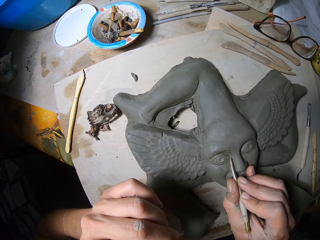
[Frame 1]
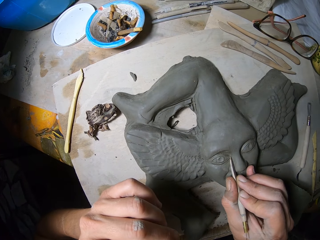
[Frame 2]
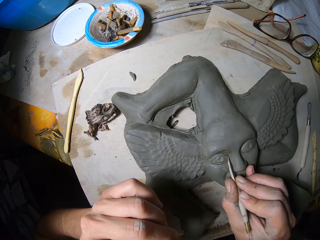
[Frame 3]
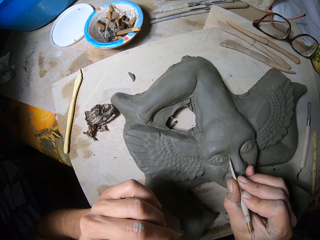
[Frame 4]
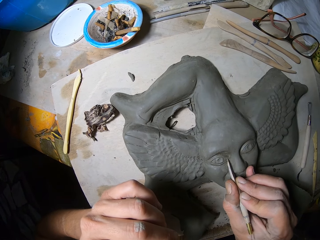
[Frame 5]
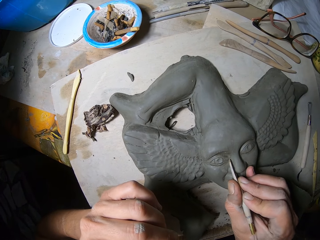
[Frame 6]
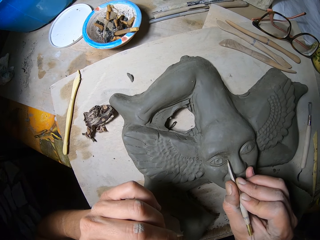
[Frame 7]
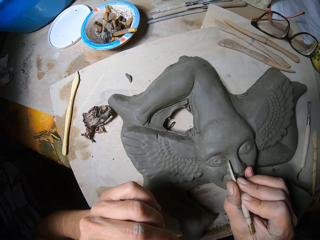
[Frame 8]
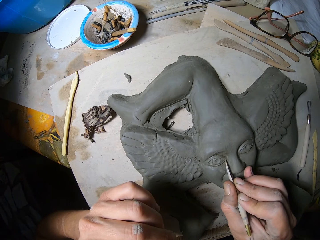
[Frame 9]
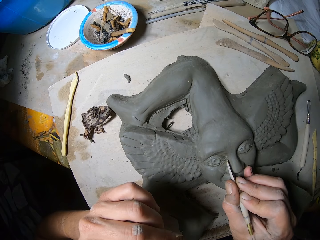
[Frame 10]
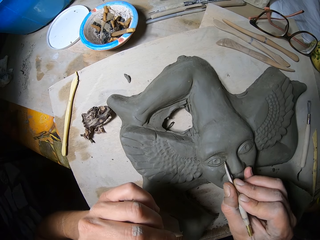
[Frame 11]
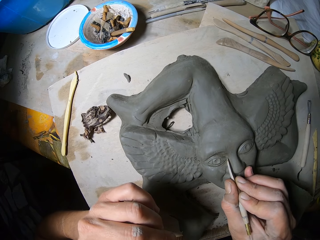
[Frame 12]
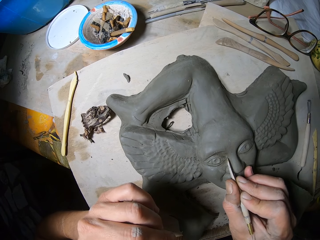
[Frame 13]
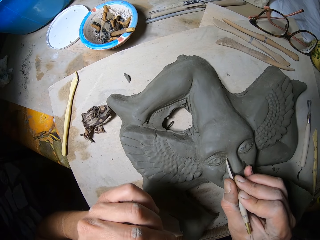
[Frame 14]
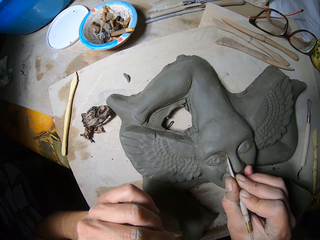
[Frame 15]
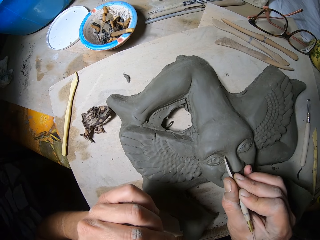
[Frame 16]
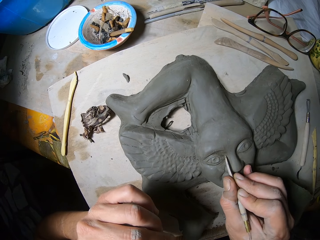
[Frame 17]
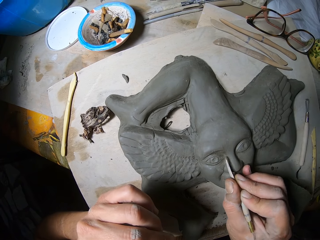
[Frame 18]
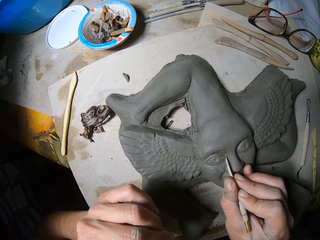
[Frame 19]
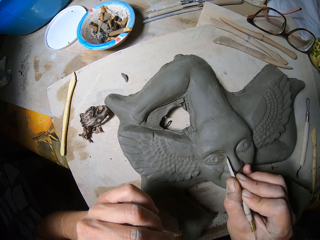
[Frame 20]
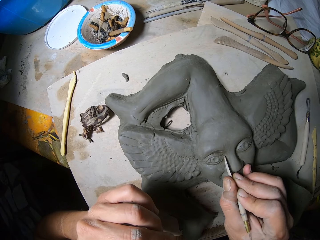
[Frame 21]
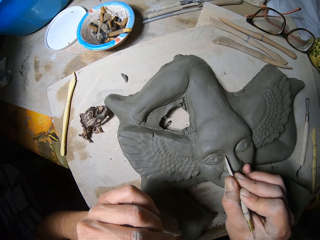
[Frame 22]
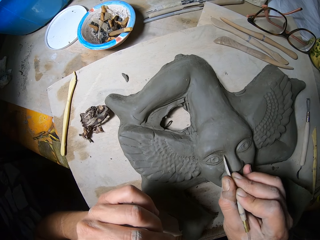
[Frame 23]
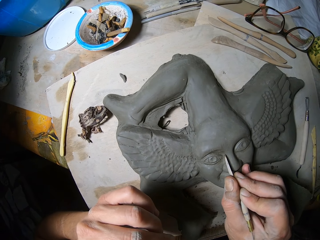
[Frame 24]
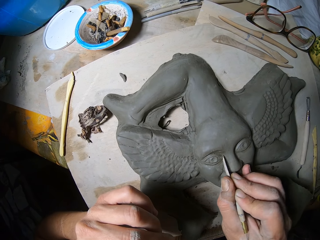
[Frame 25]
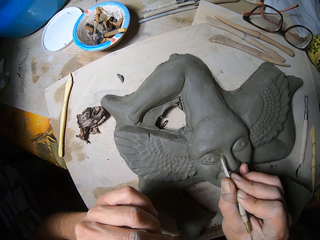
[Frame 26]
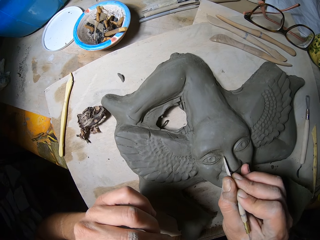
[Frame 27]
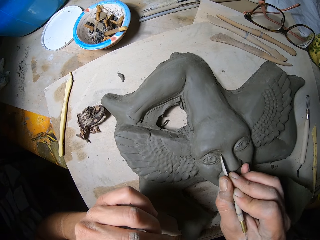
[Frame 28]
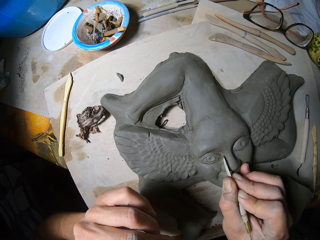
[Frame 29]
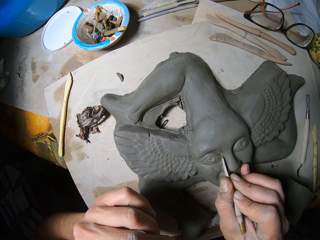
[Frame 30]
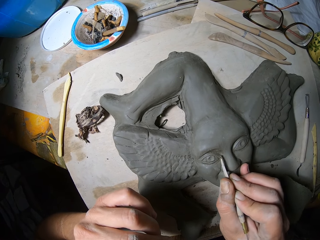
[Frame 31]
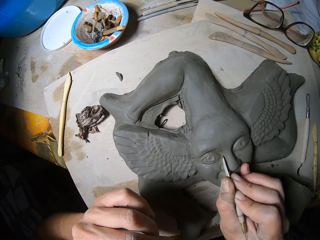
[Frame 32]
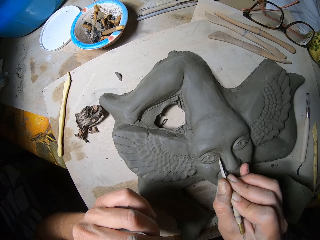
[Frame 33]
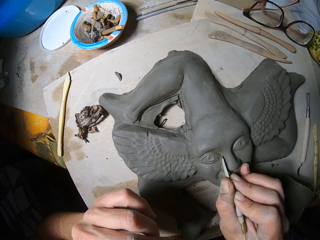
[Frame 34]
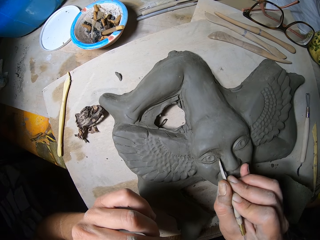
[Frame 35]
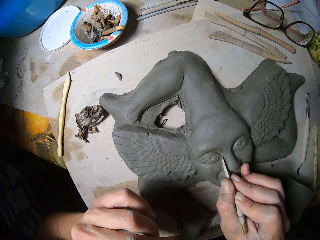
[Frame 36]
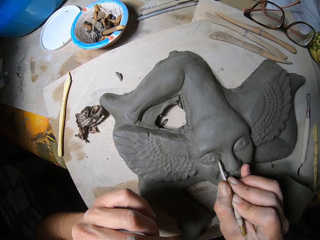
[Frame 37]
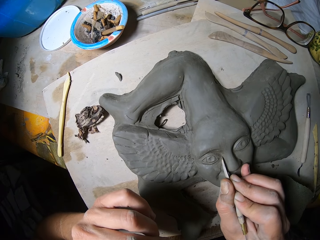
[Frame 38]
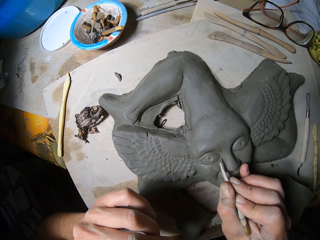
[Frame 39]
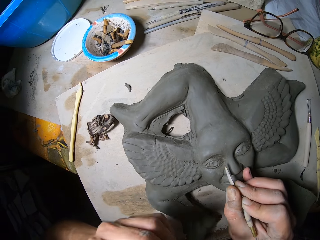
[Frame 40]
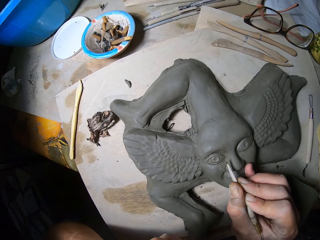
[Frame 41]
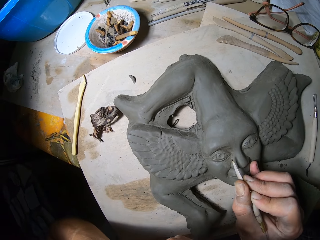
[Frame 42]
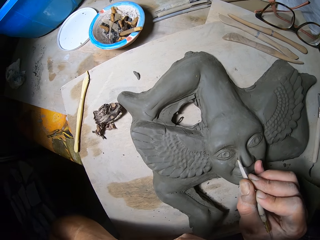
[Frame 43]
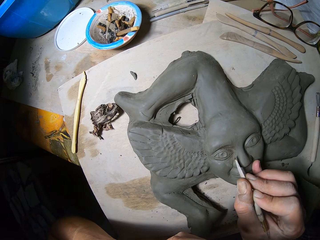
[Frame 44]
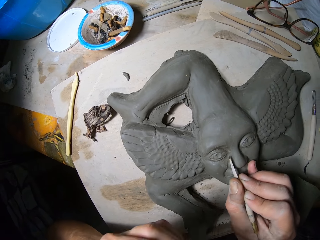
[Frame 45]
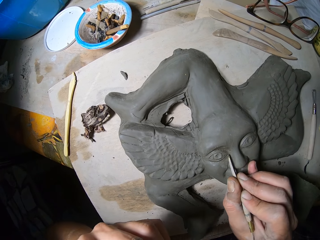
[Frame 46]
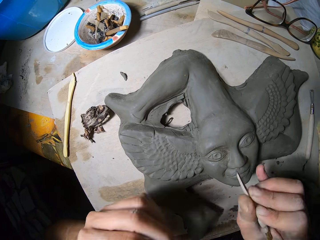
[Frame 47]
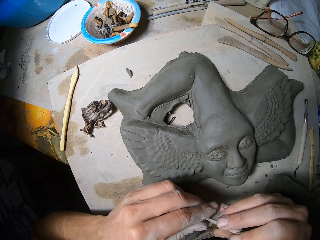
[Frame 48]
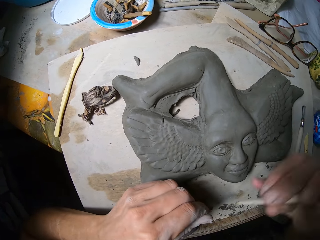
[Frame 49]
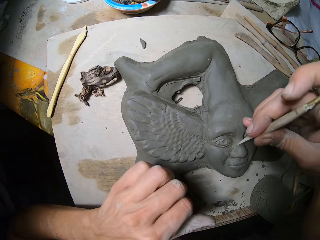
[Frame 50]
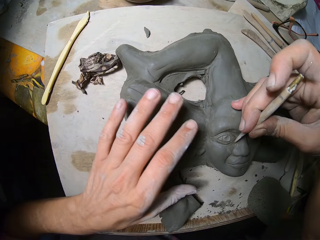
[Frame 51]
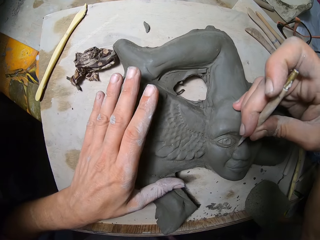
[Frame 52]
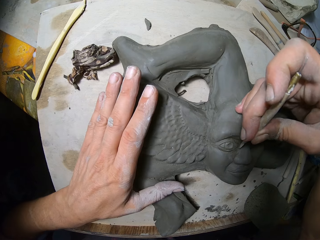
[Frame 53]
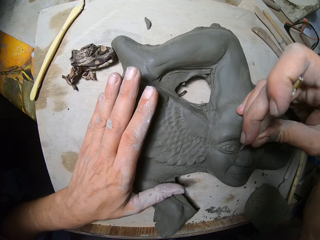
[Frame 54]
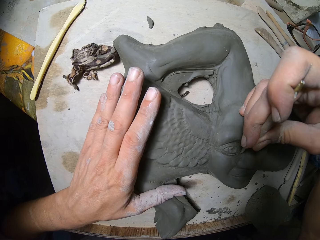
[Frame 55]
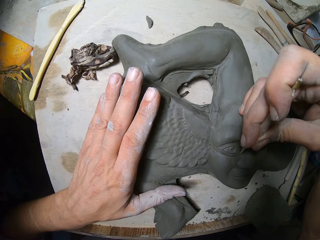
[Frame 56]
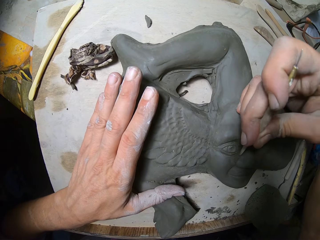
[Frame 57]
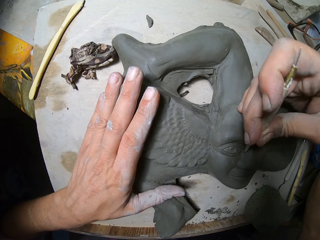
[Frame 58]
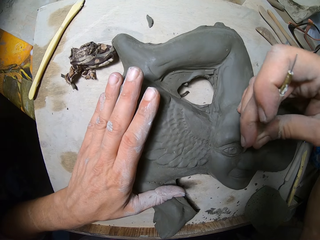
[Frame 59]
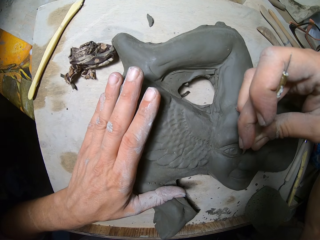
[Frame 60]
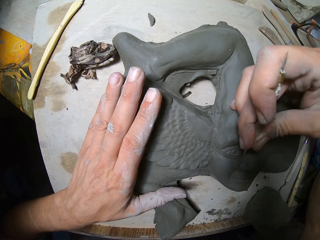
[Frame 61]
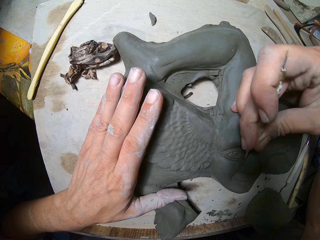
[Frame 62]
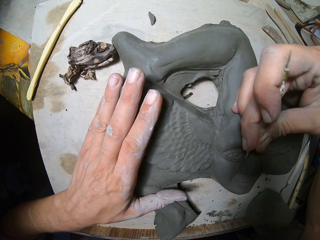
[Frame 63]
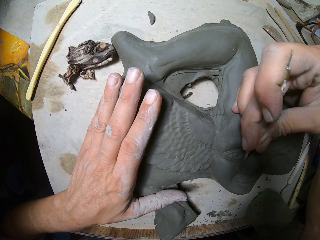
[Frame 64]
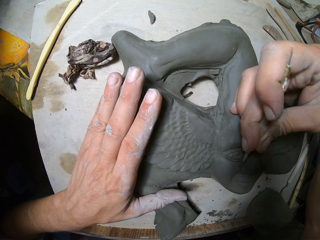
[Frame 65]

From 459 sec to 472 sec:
The camera wearer decorates the sculpture. He dusts the tip of the modelling tool in his right hand with his left hand. He places his hand on the sculpture. He decorates the sculpture. He carves the artwork on the slate board on the work table with the modelling tool in his right hand.

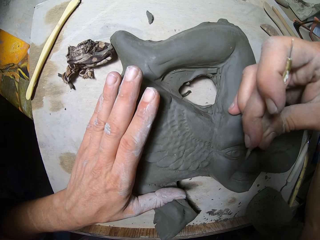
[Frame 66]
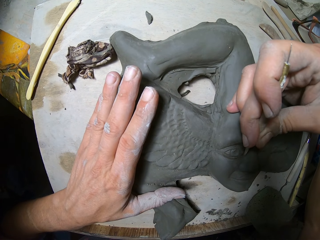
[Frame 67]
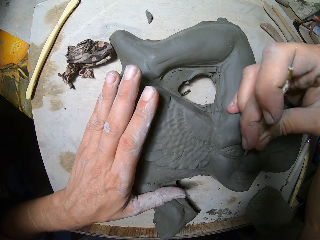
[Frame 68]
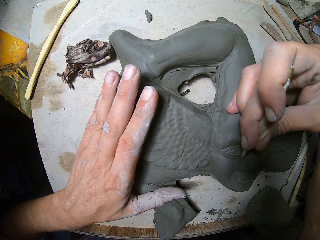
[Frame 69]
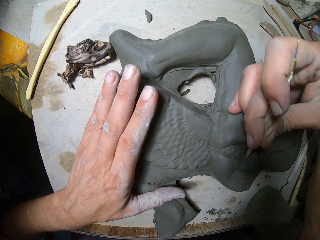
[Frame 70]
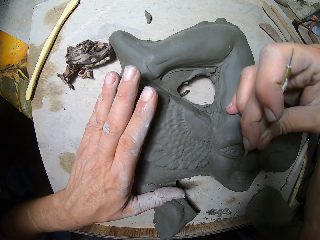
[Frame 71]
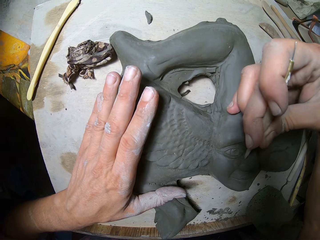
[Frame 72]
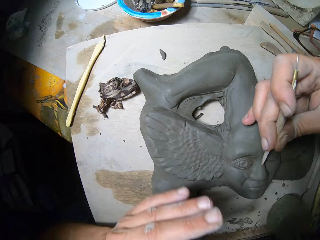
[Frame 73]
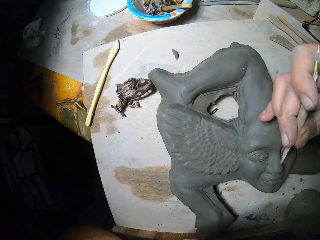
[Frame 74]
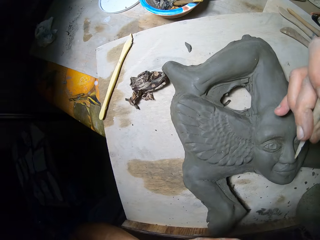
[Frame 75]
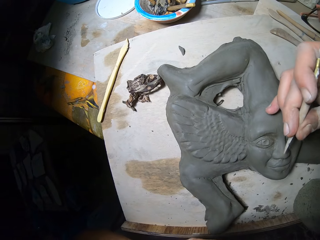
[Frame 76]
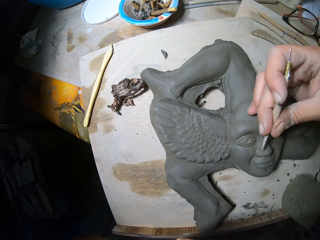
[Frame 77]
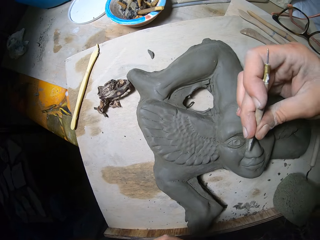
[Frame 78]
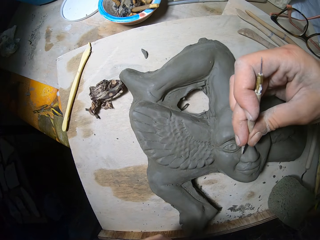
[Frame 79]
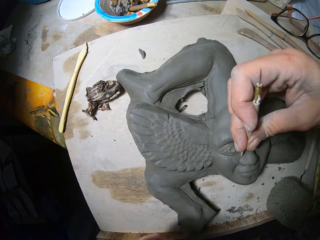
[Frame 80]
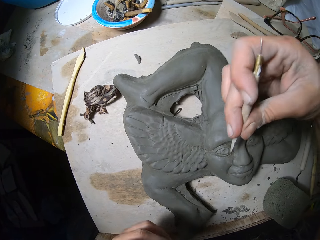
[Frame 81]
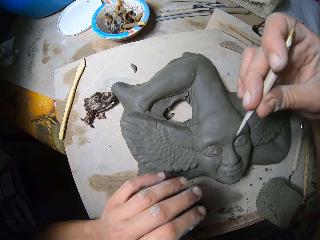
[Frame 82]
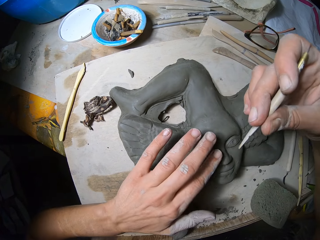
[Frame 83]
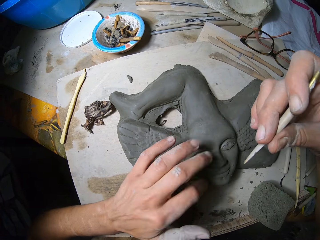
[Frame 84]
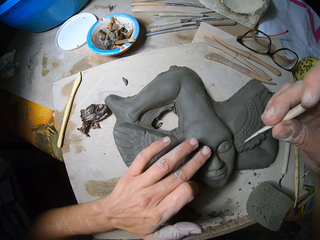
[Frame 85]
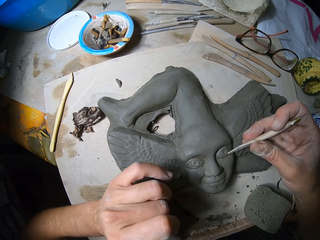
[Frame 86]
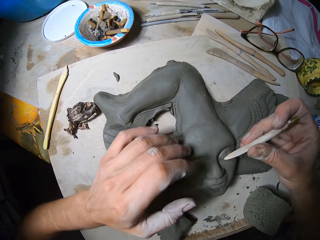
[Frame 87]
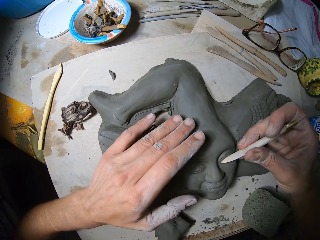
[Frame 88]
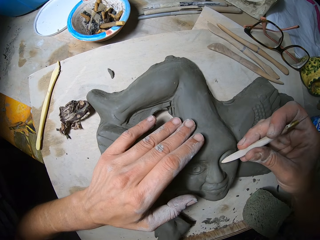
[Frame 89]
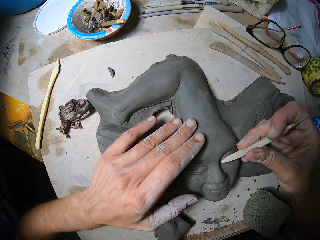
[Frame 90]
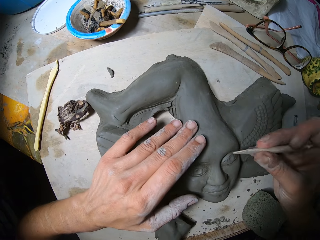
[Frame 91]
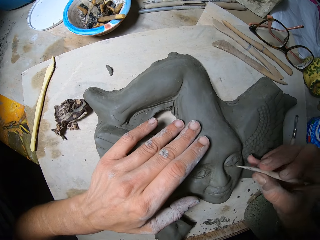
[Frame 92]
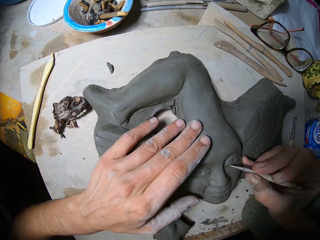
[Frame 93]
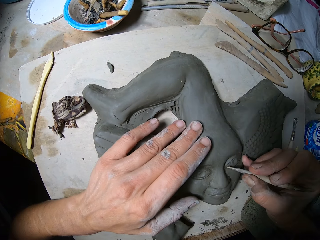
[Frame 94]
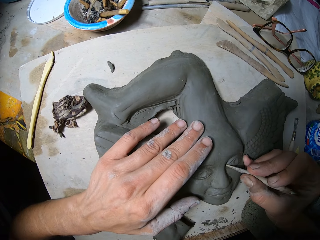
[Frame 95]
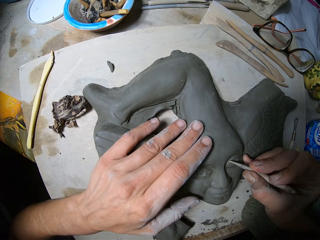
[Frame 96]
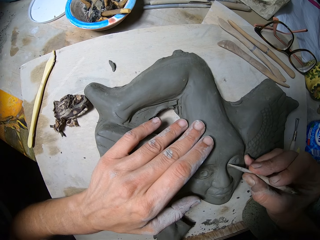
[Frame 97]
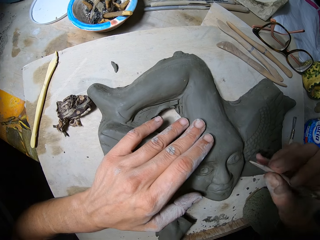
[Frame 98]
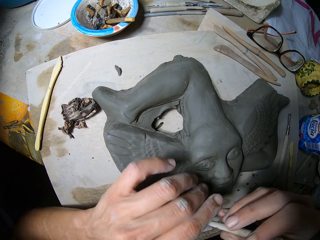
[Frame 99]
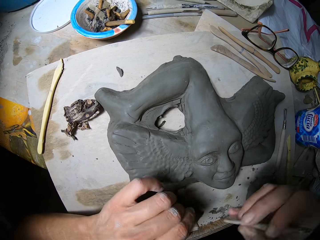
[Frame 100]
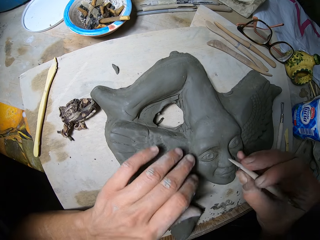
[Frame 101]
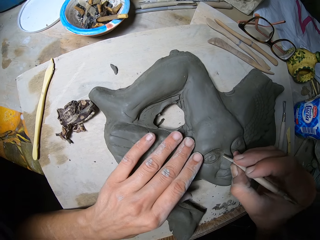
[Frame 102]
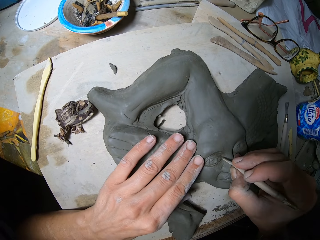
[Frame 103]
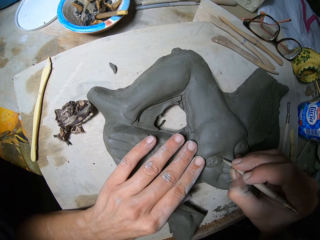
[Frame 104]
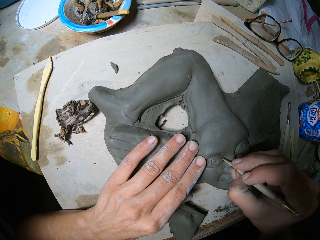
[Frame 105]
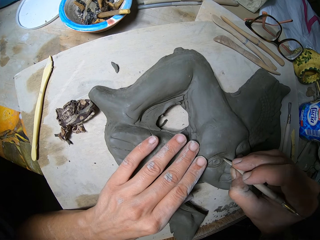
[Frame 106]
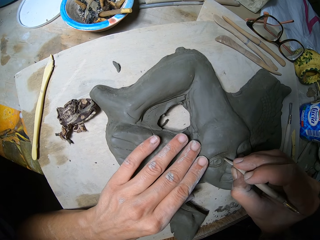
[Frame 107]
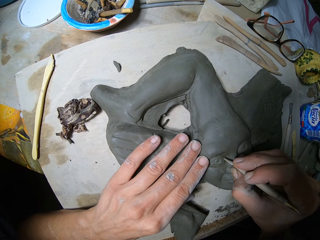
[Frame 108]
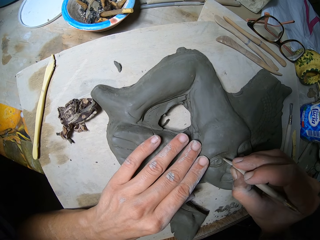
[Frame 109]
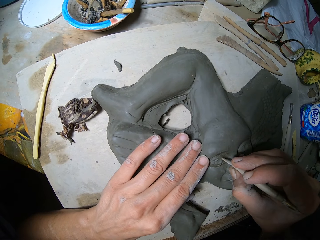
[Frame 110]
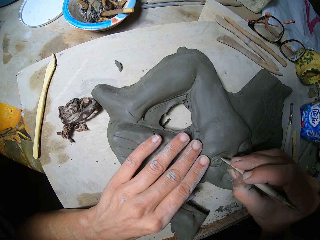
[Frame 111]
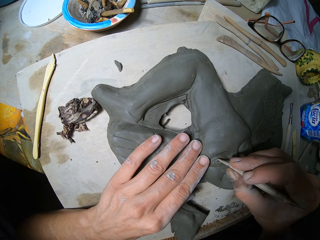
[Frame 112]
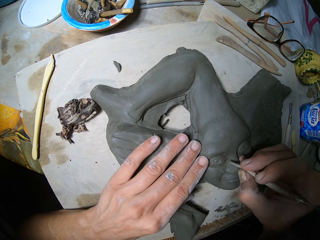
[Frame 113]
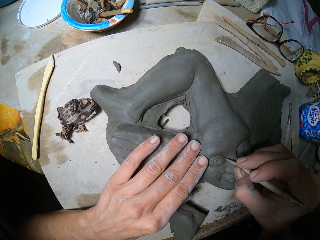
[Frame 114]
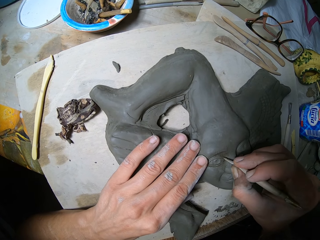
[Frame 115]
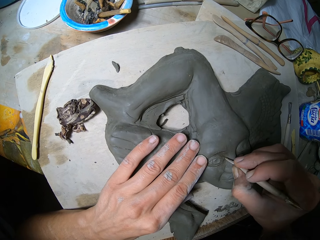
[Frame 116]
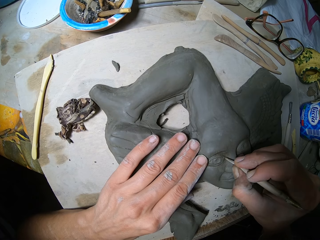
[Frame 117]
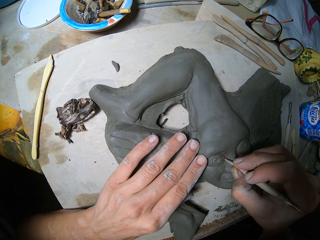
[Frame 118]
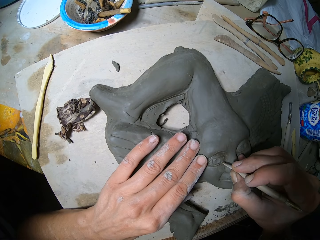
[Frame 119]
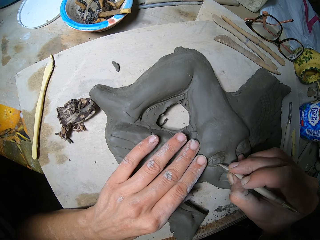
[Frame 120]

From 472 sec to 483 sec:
The camera wearer removes his hand from the sculpture. He decorates the sculpture. He wipes the sculpture. He places his hand on the sculpture. He decorates the sculpture. He dusts the tip of the modelling tool in his right hand with his left hand. He places his left hand on the sculpture. He decorates the sculpture. He carves the artwork on the slate board on the work table with the modelling tool in his right hand.
